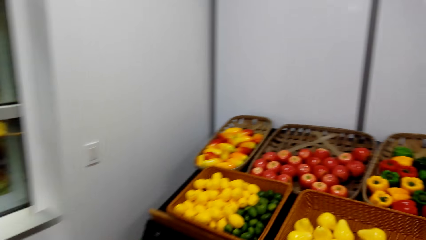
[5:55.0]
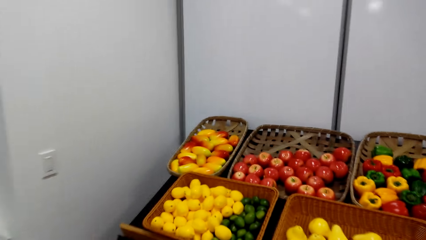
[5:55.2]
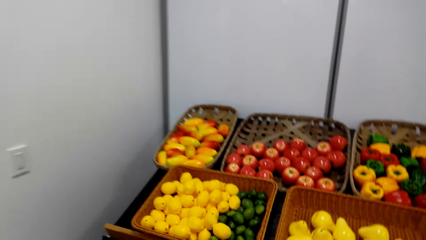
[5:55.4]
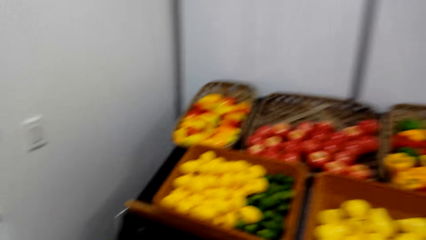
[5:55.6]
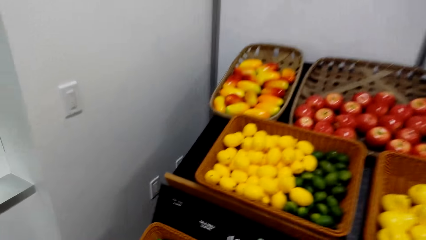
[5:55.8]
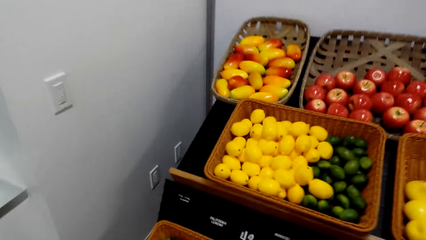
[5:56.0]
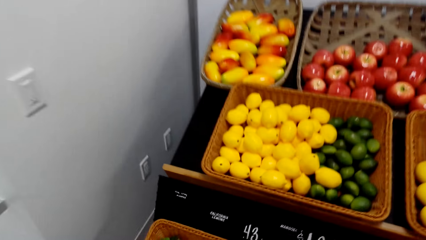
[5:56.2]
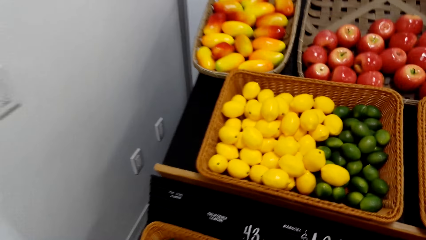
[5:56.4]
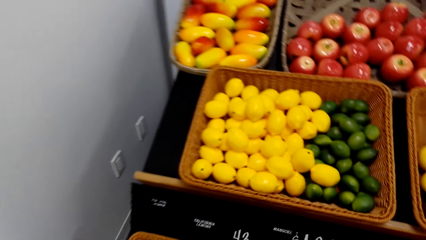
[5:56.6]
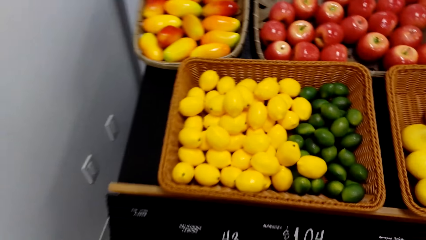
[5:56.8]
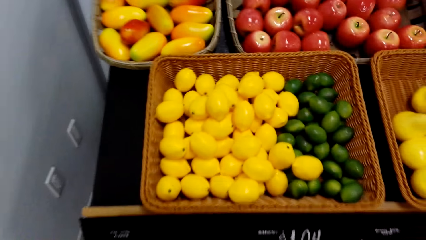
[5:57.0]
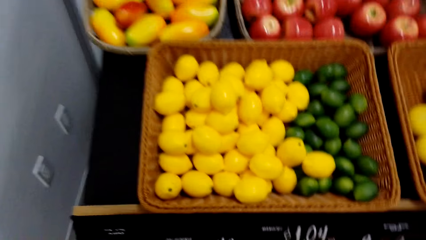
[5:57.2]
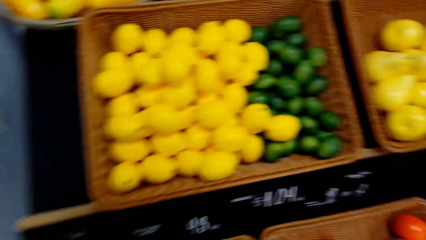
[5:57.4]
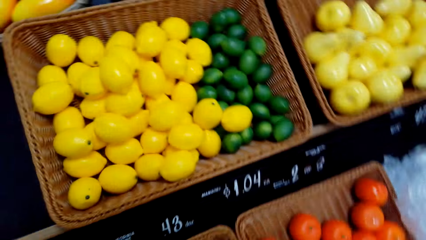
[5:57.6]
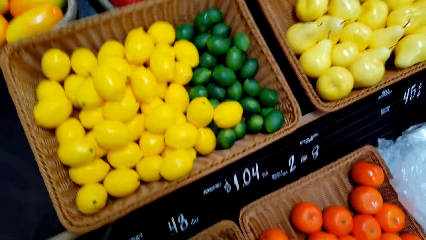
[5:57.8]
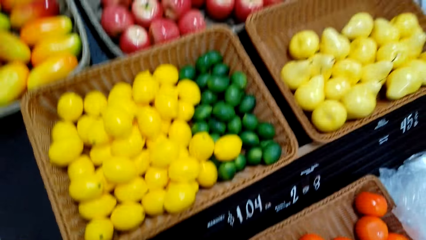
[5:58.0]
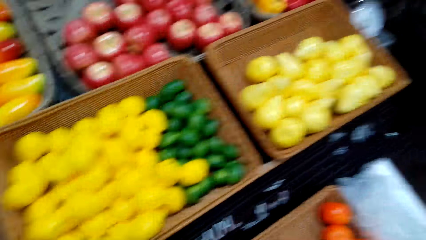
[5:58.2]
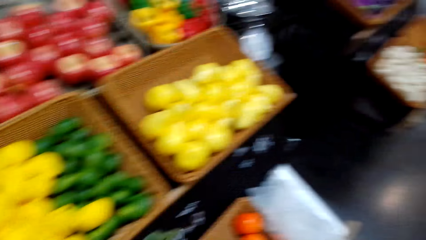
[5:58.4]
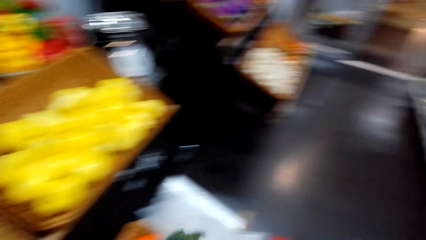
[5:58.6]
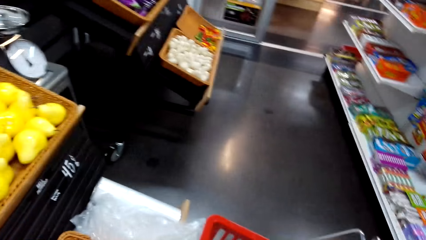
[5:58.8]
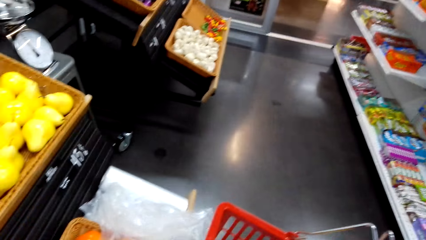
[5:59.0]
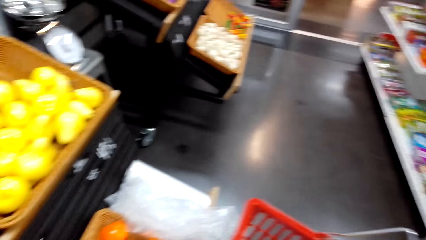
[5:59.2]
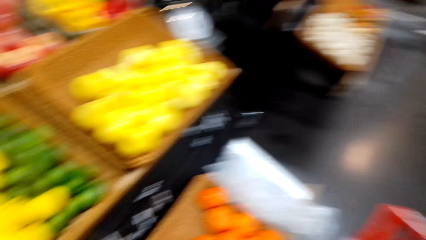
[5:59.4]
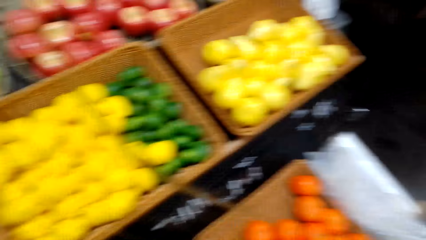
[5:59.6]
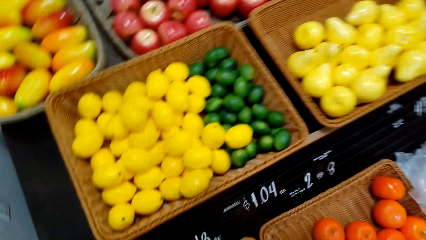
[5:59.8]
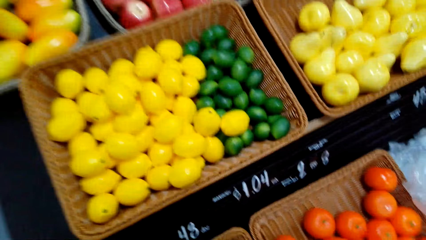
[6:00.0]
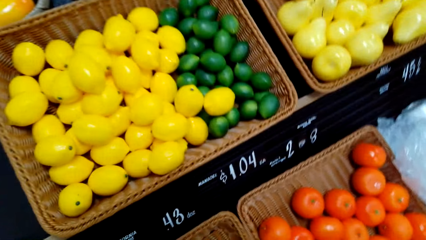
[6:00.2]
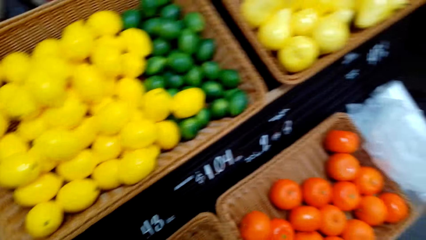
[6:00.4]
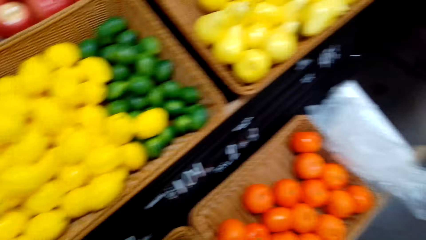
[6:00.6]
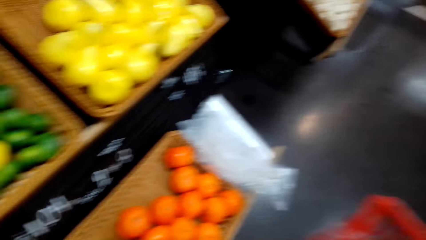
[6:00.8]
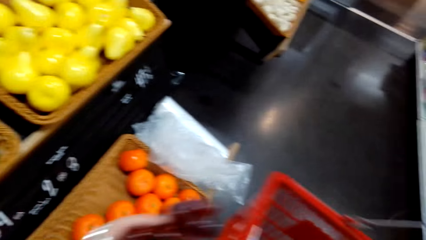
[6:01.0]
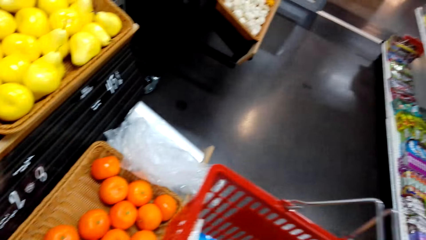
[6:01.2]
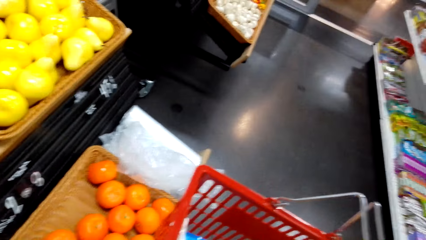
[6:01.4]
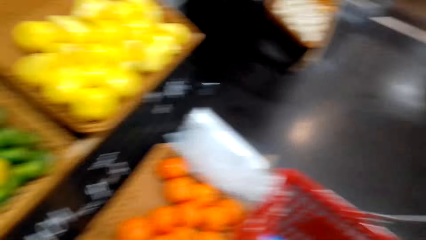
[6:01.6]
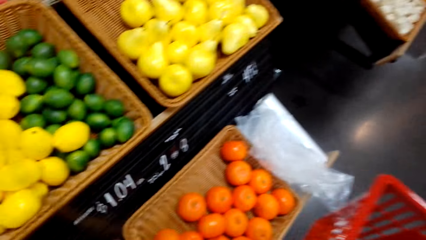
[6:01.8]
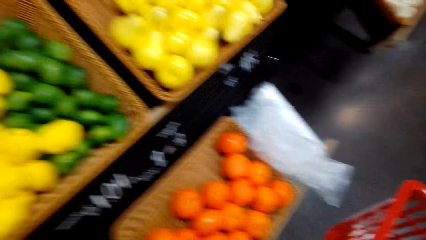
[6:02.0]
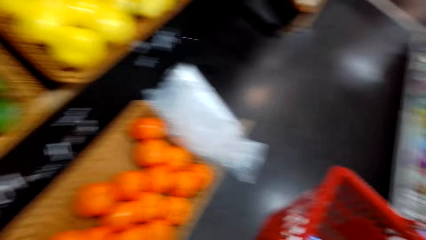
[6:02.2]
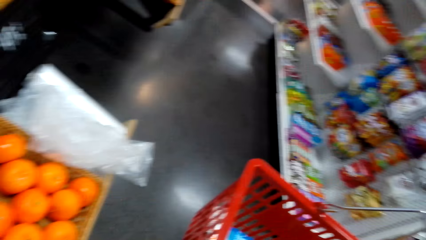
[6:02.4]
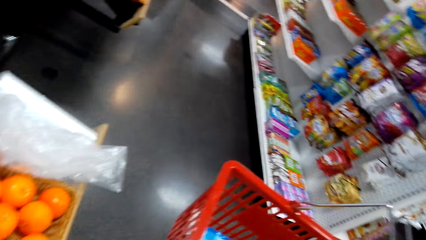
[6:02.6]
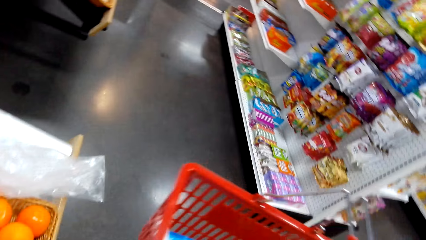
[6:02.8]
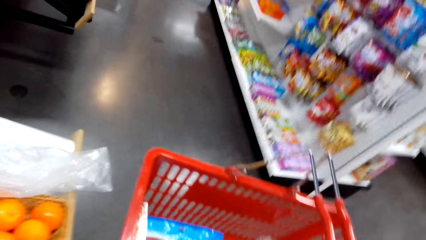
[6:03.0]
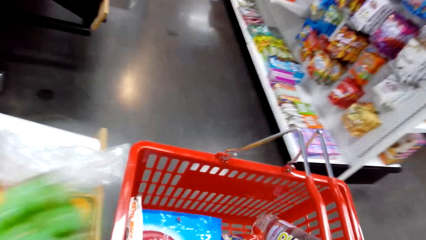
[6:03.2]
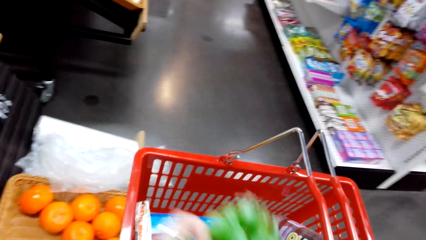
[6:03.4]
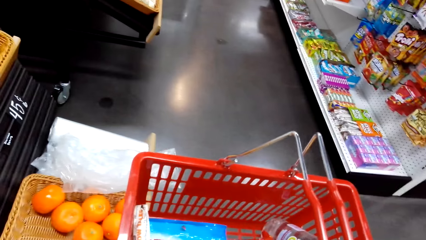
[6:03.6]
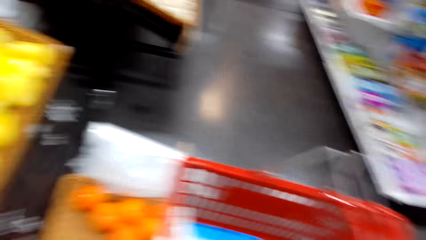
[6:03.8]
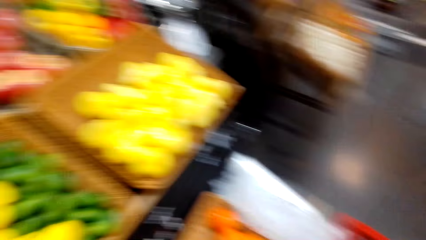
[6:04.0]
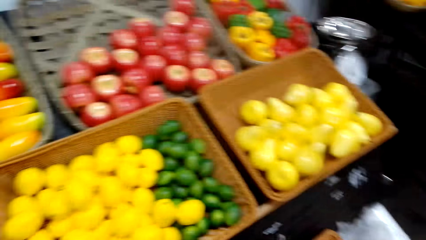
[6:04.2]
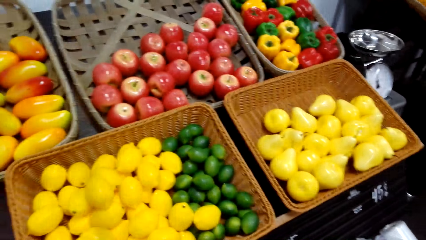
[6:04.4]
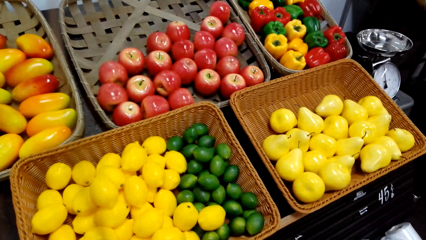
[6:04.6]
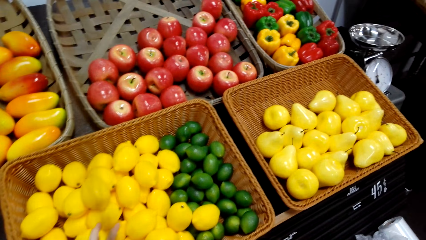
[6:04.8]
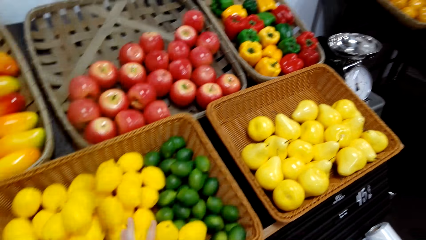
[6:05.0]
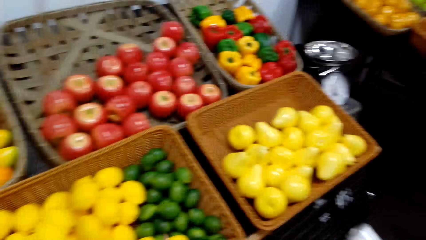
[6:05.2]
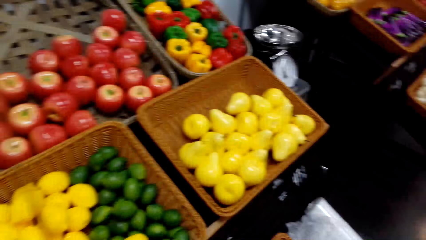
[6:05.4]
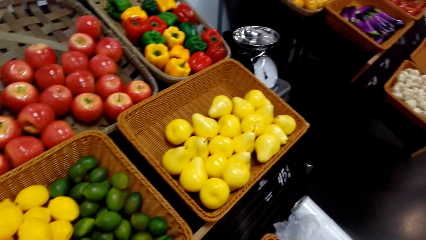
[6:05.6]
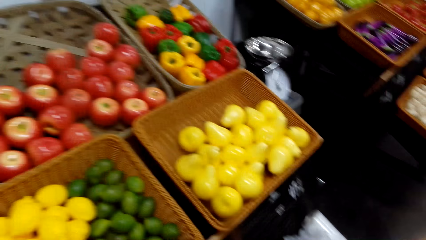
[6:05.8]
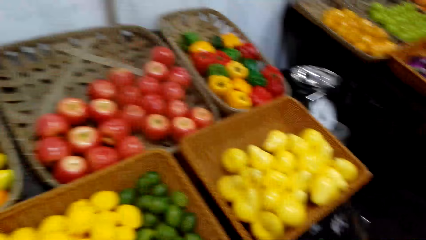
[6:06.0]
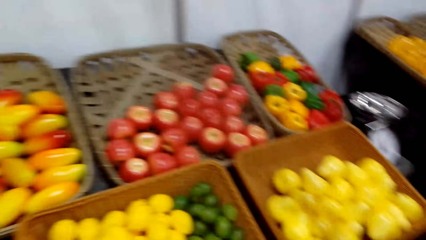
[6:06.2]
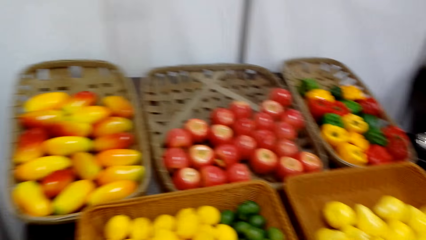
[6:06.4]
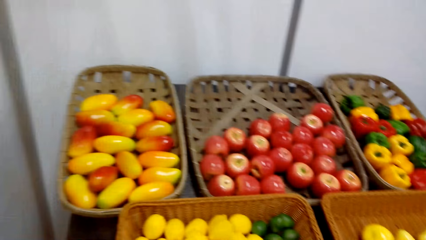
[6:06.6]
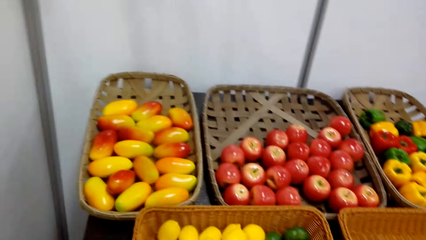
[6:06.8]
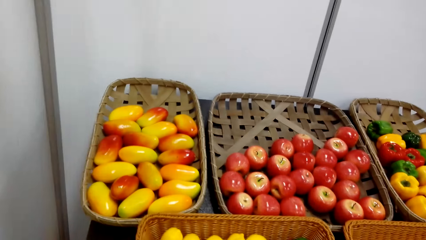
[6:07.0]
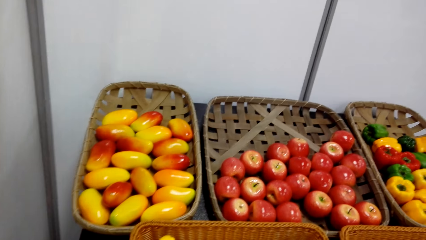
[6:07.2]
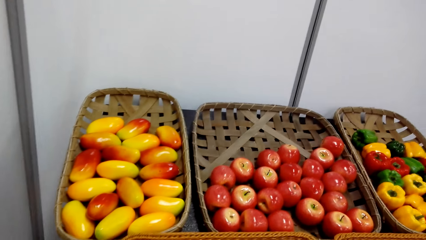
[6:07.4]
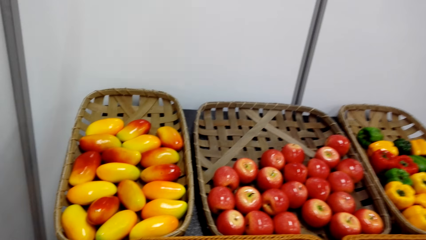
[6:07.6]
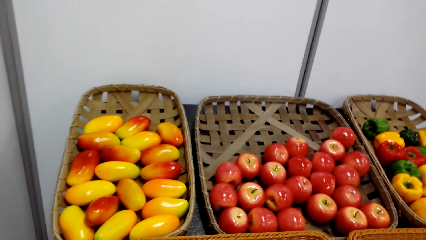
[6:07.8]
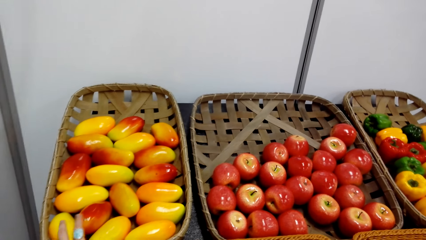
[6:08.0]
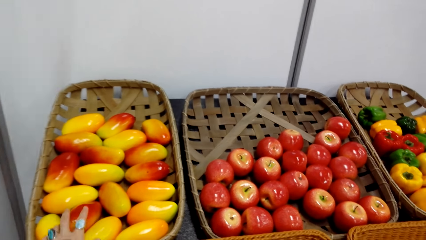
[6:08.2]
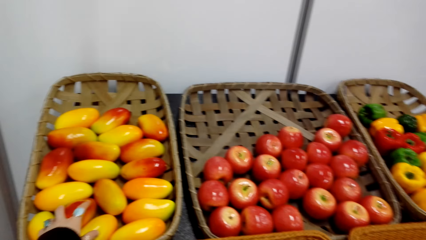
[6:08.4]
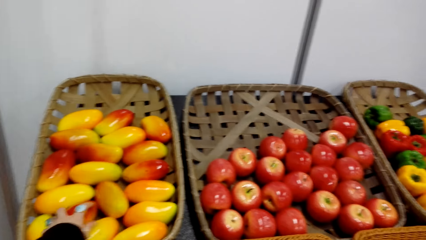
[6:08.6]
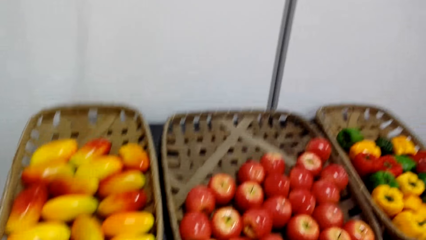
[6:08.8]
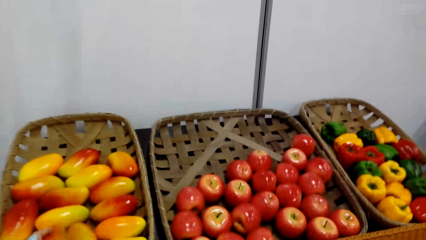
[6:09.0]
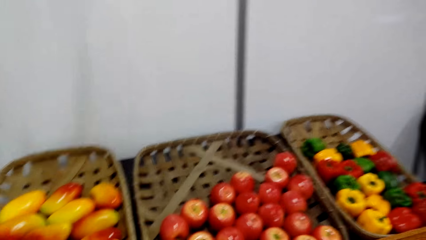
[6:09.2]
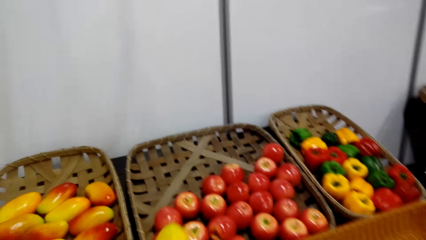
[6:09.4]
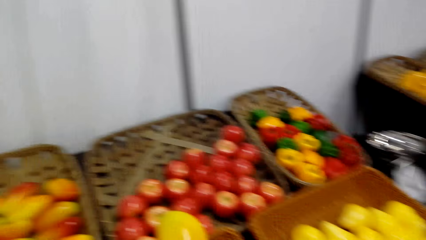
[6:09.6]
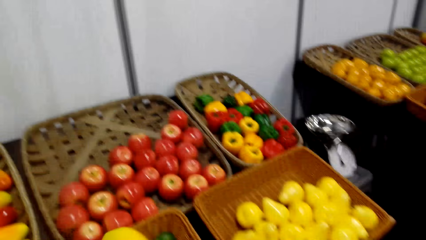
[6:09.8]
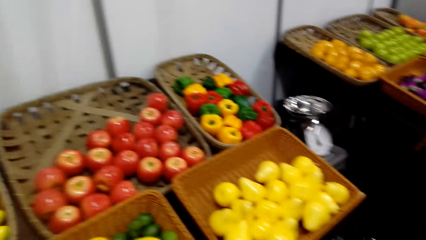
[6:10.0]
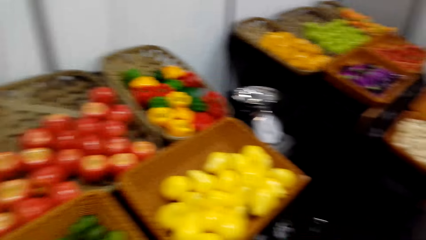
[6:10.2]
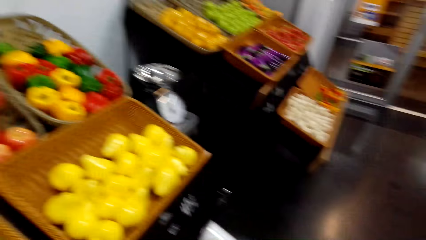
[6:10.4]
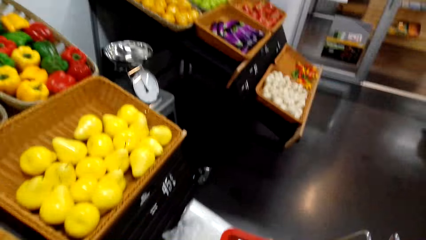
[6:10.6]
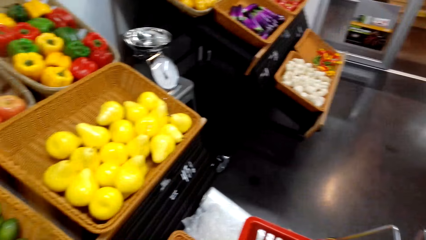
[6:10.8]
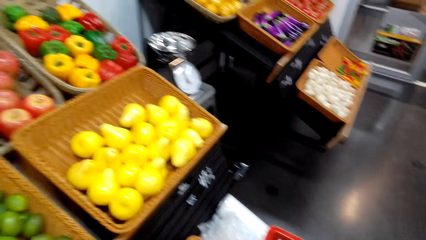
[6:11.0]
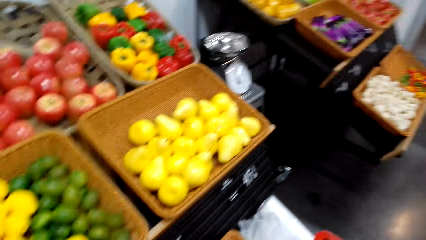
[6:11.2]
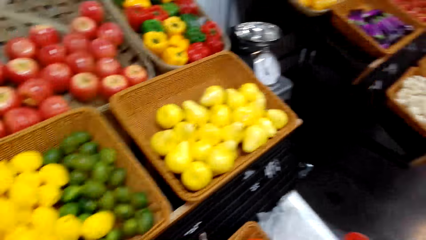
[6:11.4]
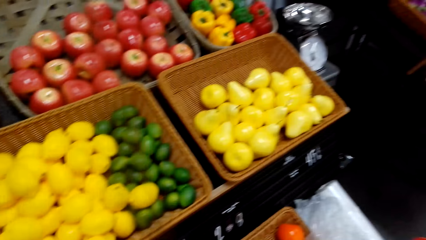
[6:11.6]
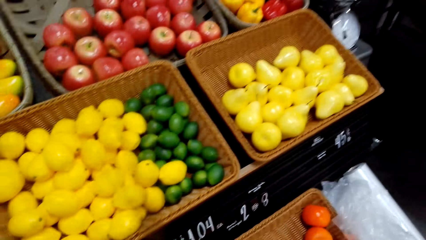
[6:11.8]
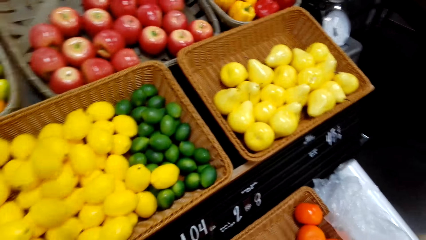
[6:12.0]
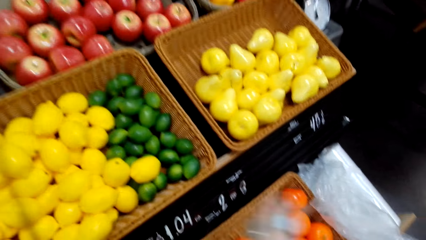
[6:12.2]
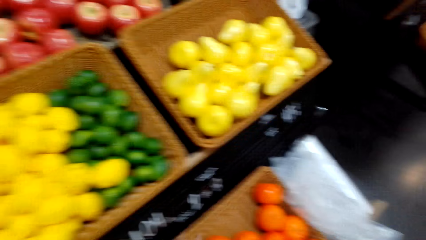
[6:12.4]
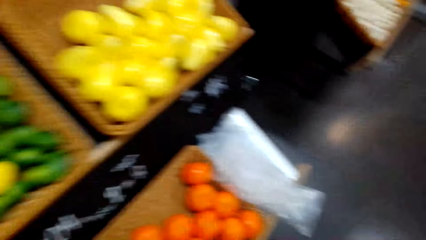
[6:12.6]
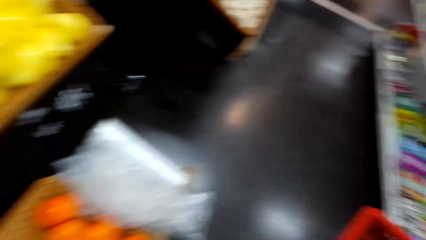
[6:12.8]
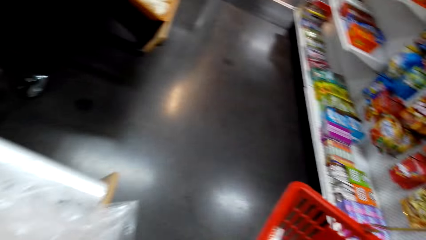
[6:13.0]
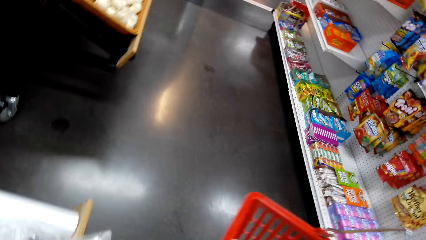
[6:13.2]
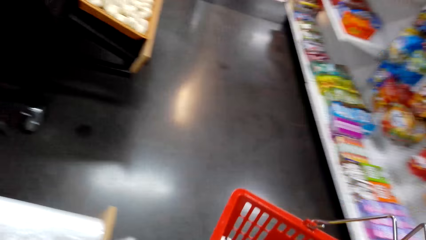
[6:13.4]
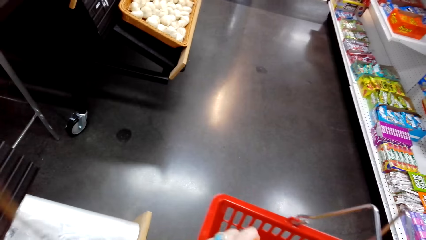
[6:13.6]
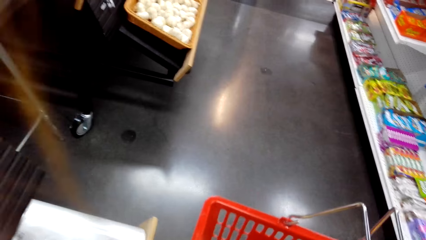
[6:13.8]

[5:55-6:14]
The camera wearer stops walking and talks to the woman. They pick grapes from the bucket shelf. They talk to the woman and look at the grocery. They put the grapes in the shopping bucket. They talk to the woman. They talk to the woman and look at the grocery. They pick more grapes from the basket shelf. They talk to the woman. They put the grapes in the shopping bucket. They pick a fruit from the basket shelf. They put the fruit in the shopping bucket. They look at the grocery. They talk. They pick a mango from the basket shelf. They put the mango in the shopping bucket. They look at the grocery and talk.
